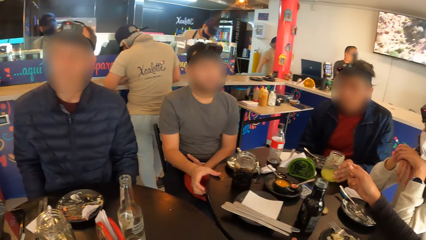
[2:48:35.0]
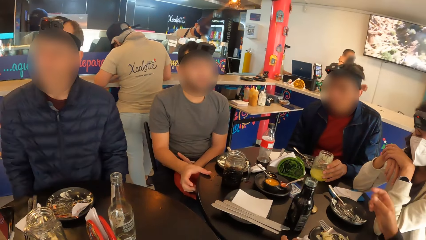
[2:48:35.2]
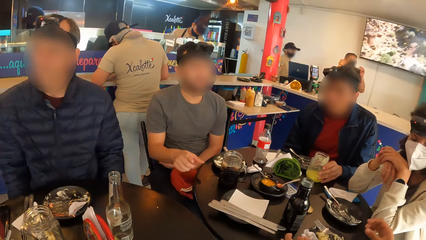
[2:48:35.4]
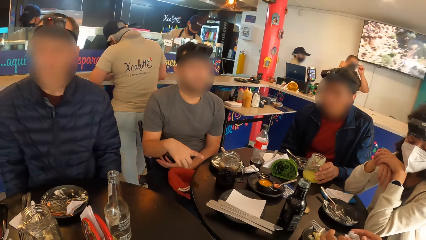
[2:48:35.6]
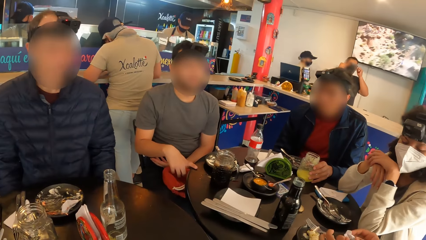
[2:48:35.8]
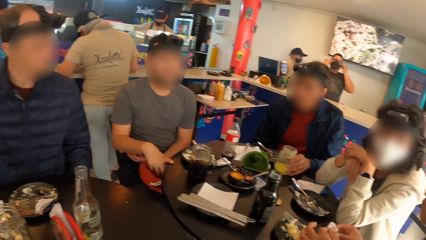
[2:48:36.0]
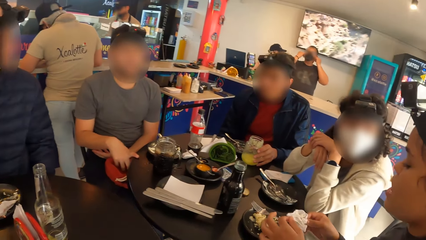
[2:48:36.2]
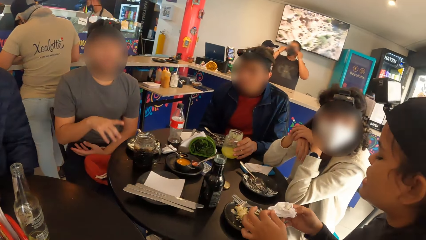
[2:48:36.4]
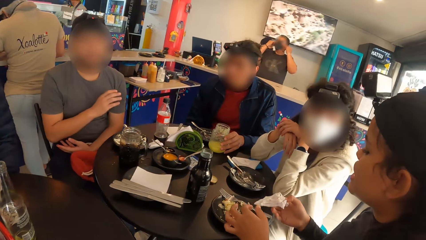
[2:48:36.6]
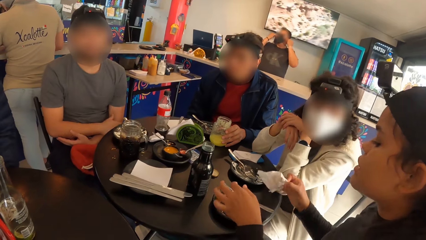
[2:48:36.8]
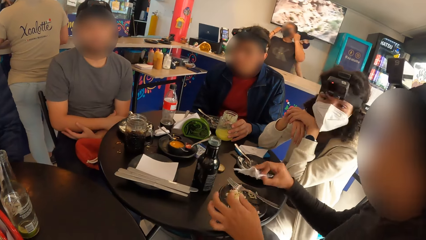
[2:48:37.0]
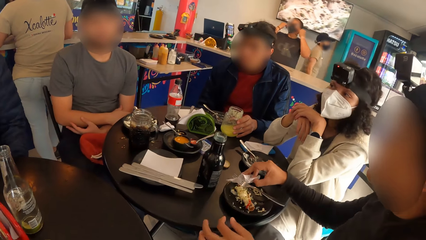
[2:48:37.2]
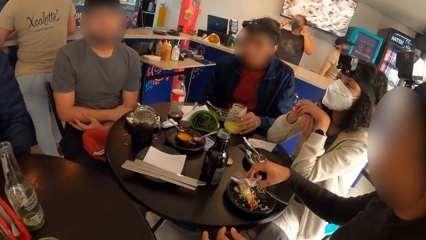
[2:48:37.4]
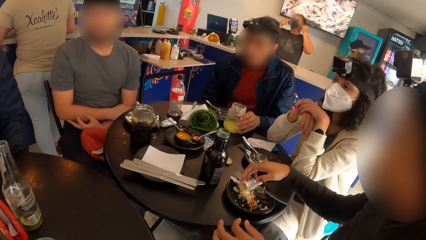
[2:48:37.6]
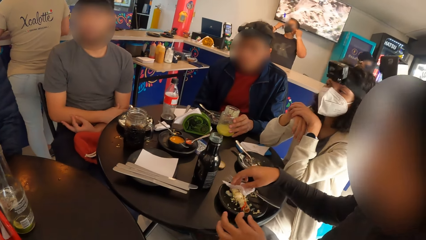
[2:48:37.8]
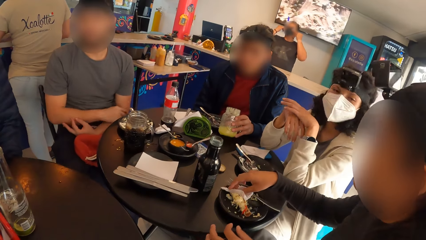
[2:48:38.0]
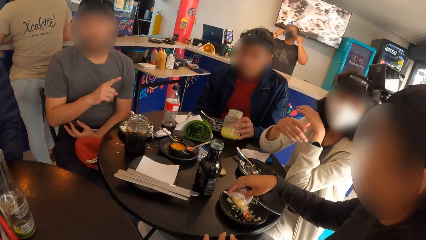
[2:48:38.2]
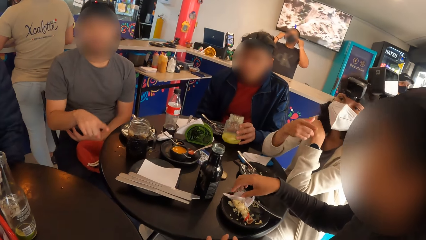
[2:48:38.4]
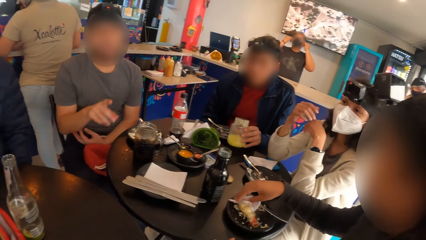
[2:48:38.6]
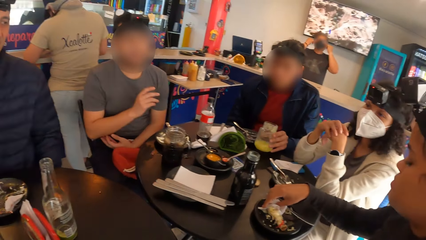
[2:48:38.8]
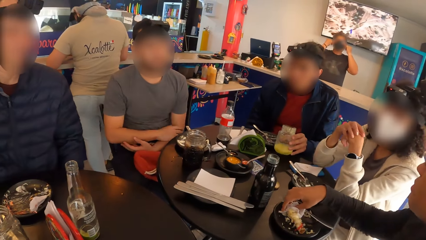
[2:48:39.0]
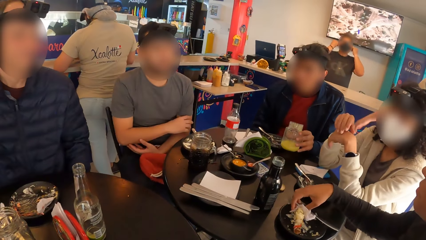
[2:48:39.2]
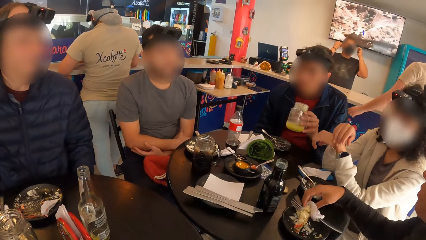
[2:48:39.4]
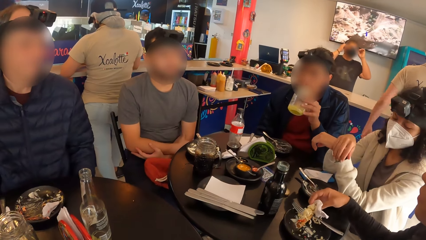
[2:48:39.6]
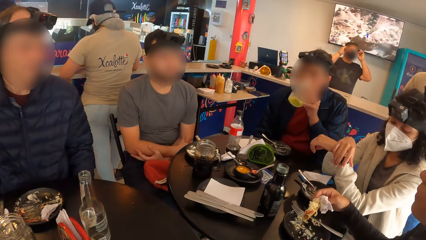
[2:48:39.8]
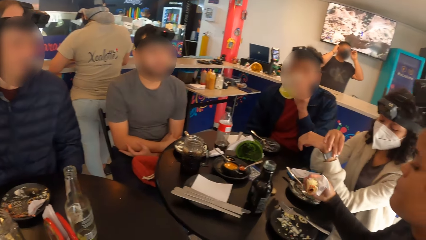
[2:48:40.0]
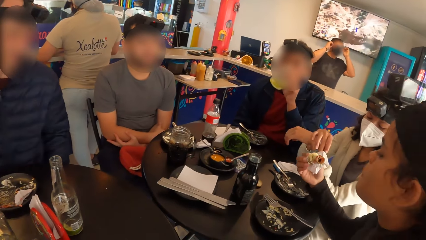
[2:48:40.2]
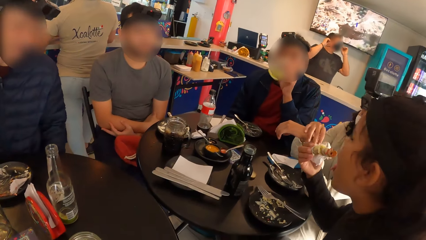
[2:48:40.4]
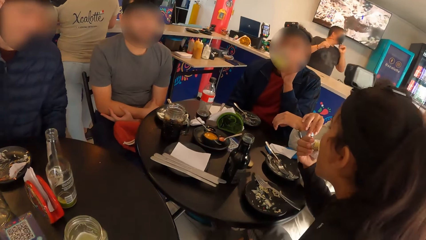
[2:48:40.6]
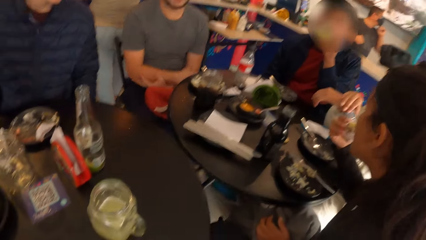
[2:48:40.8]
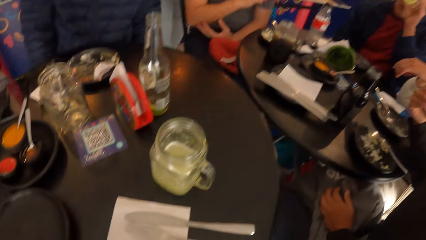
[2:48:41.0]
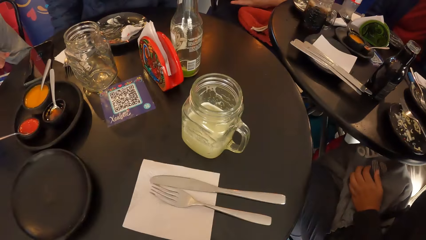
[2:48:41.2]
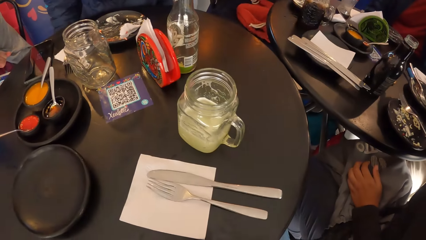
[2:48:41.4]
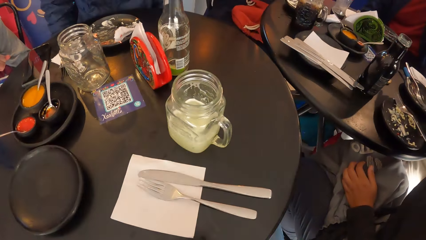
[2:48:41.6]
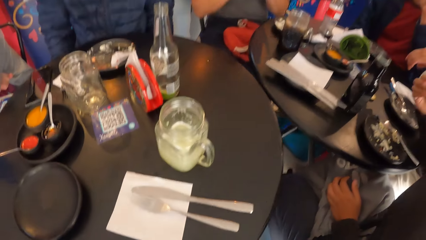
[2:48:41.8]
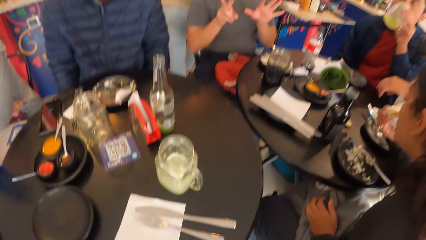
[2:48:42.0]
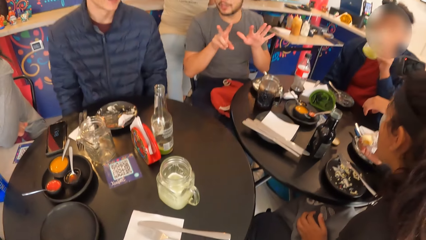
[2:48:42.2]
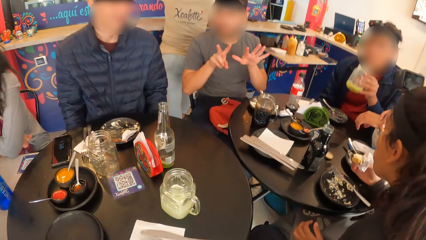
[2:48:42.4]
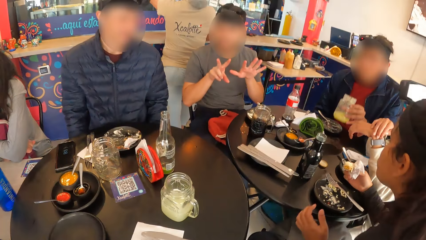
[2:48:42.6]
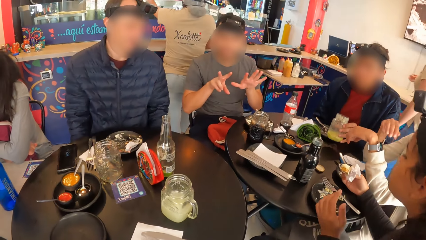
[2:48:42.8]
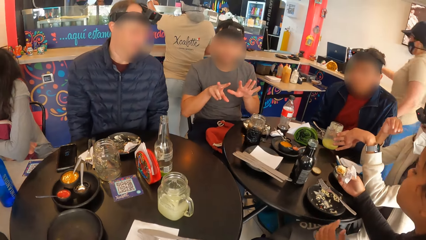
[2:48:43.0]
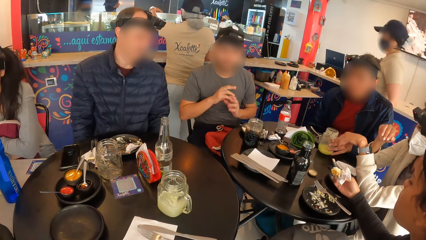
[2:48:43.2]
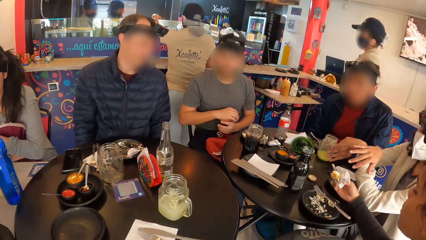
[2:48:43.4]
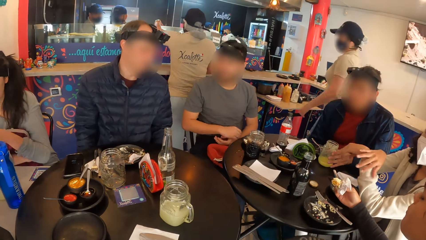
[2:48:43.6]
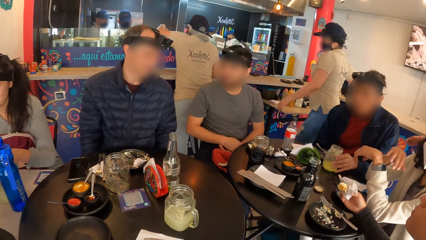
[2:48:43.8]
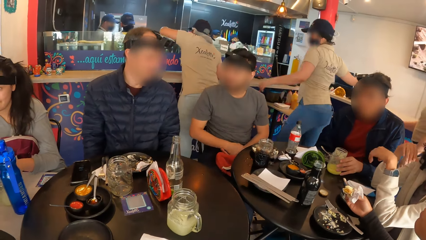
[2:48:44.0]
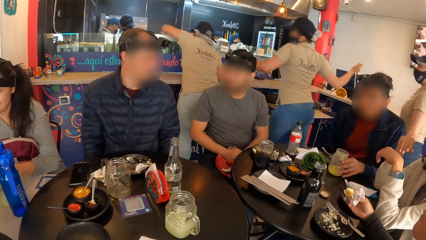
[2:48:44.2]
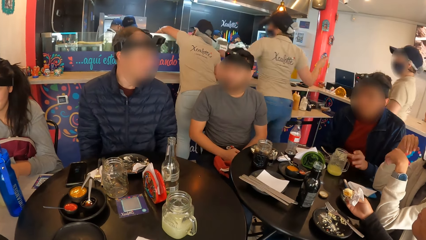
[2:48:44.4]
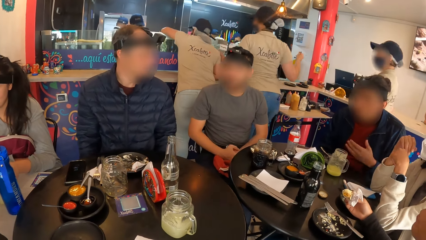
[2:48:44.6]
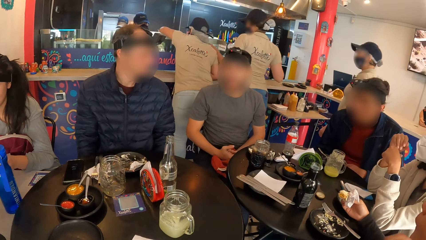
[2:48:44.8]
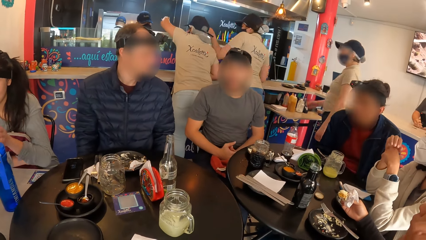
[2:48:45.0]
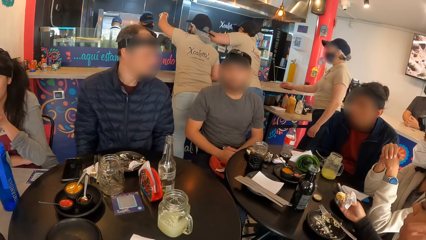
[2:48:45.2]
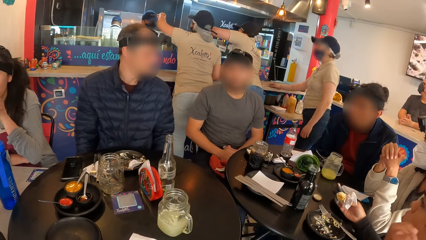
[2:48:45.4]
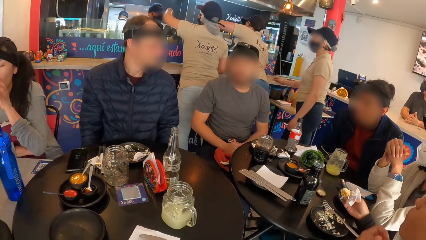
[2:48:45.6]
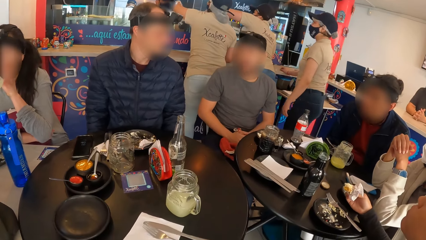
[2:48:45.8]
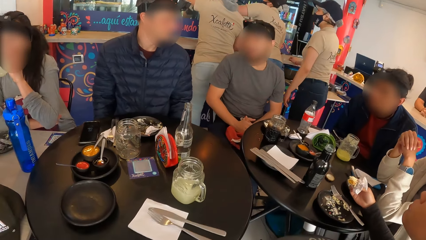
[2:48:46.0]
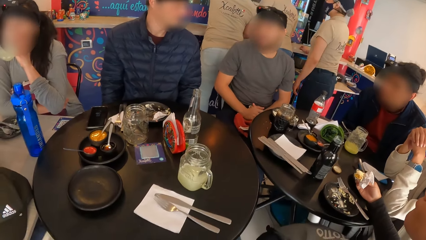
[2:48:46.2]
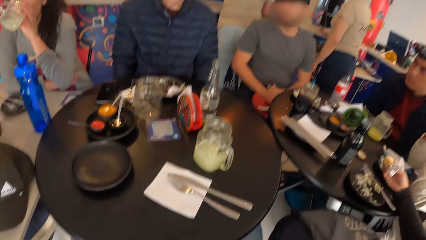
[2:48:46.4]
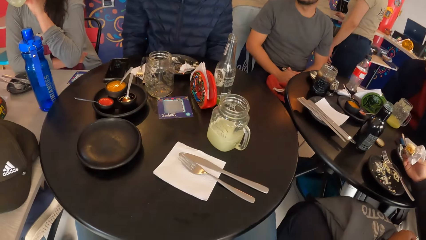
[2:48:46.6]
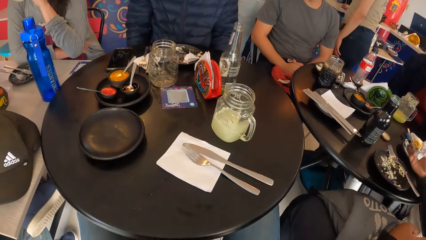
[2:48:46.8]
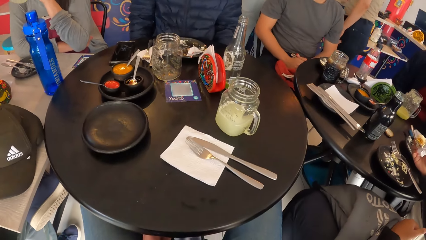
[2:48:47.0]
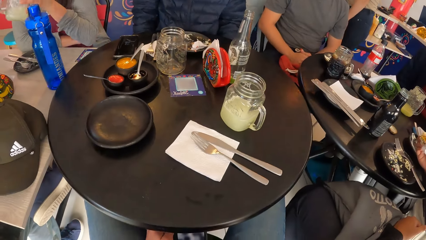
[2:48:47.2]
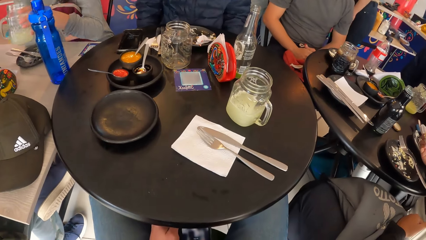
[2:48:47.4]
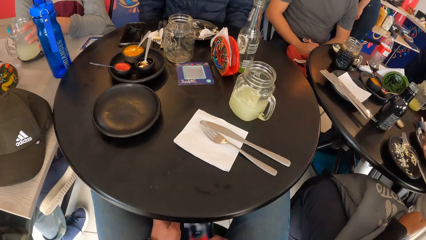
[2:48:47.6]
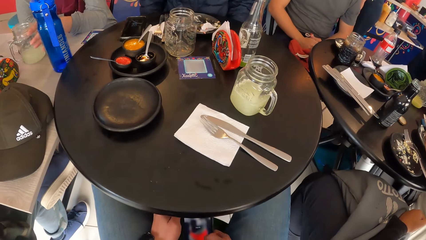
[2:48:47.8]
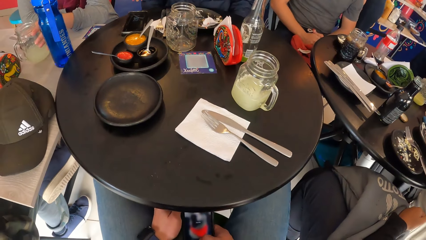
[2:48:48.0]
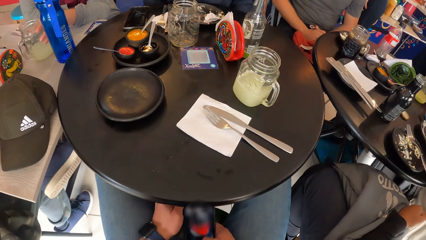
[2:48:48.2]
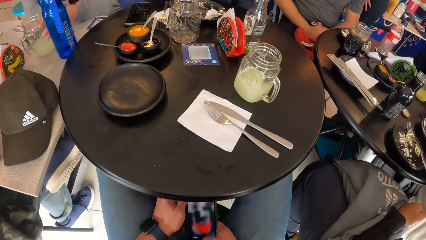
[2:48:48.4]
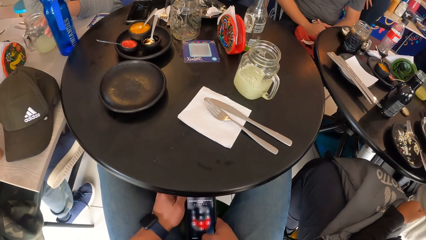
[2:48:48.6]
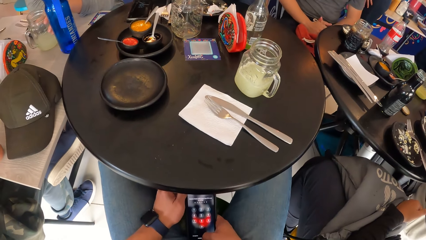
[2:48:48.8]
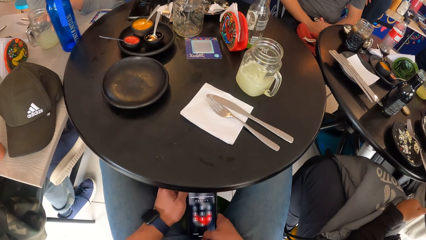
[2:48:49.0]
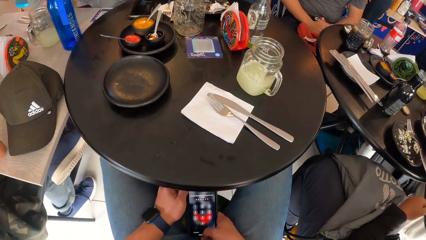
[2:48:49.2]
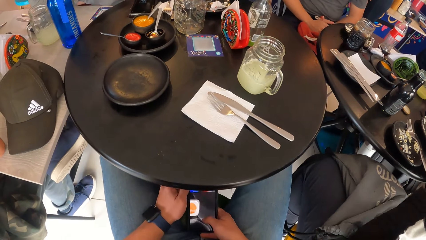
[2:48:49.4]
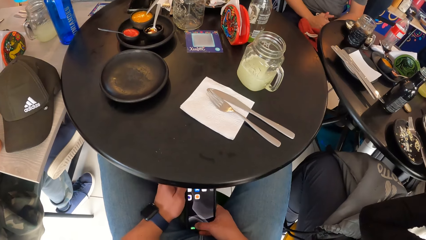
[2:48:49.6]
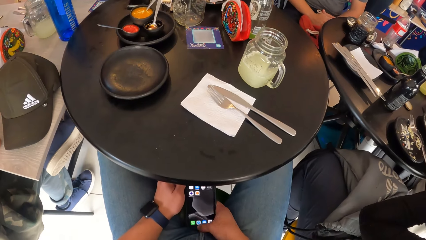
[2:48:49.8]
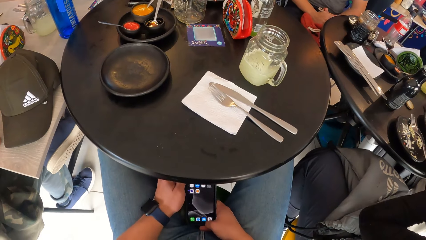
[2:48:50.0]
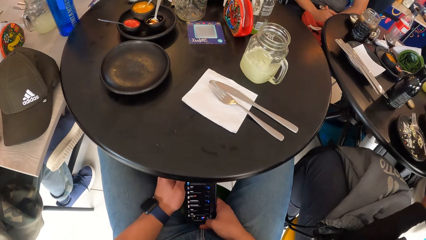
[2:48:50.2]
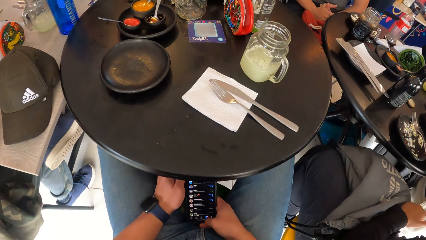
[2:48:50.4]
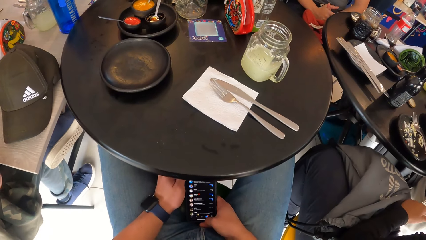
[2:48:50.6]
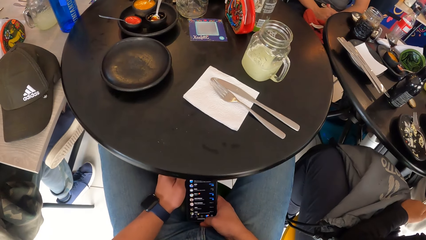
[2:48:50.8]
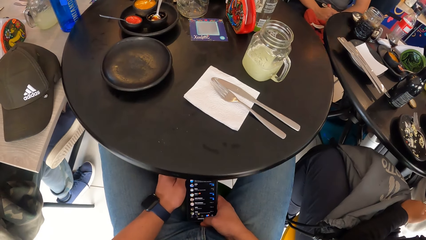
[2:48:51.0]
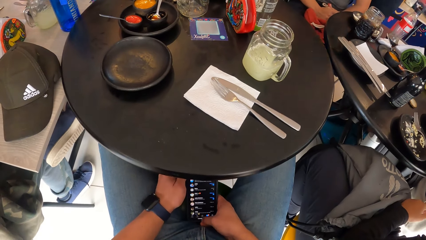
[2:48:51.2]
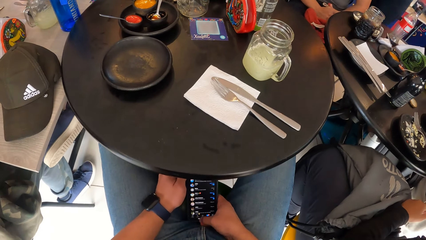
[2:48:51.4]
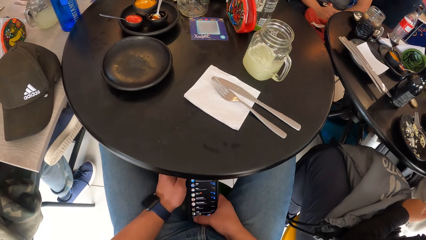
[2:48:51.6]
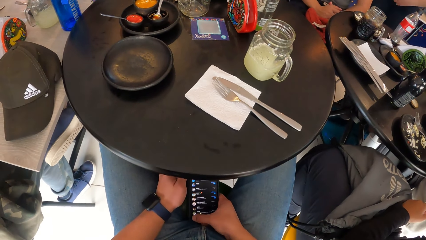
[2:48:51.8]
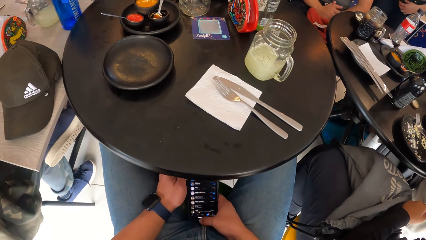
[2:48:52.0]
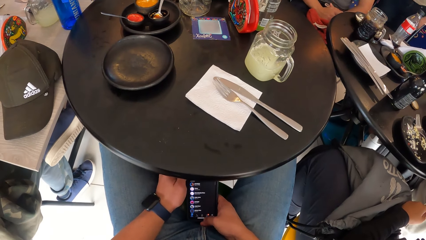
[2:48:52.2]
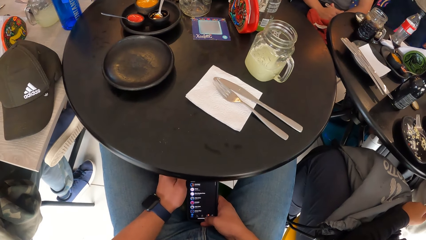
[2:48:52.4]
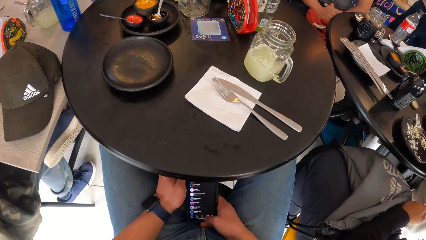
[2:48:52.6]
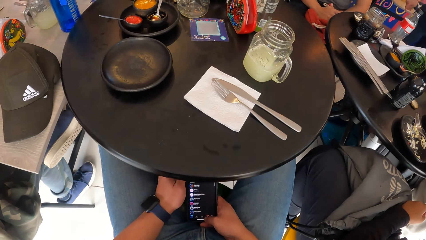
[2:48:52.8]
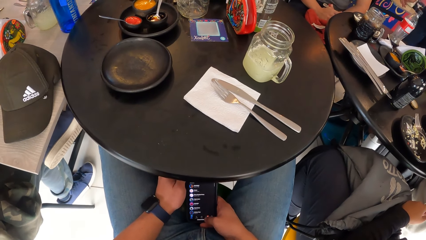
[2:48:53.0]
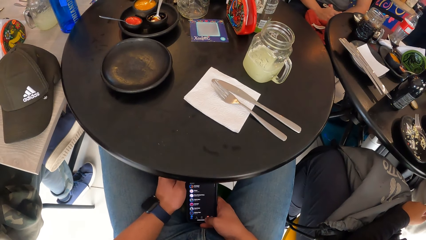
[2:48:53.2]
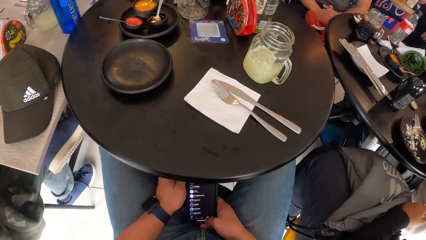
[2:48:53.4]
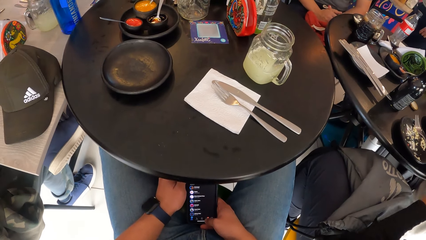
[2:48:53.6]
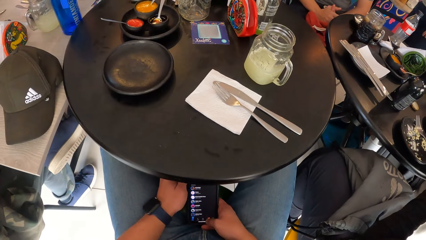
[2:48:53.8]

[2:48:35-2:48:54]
A man drops the jar of juice on the table with his left hand. Another man touches the table with the index finger of his right hand. A woman interacts with the group of people and holds the serviette with her right hand. The first man shakes the jar of juice in his left hand. The woman picks a snack from the plate with the serviette in her right hand. The first man picks the jar of juice on the table with his left hand. He drinks juice from the jar of juice in his left hand. The woman eats the snack with the serviette in her right hand. The other man interacts with the group of people. The first man drops the jar of juice on the table with his left hand. The woman holds the snack and serviette with her right hand. The camera wearer holds a phone with his right hand. He scrolls through the phone. He operates the phone with his right hand.
